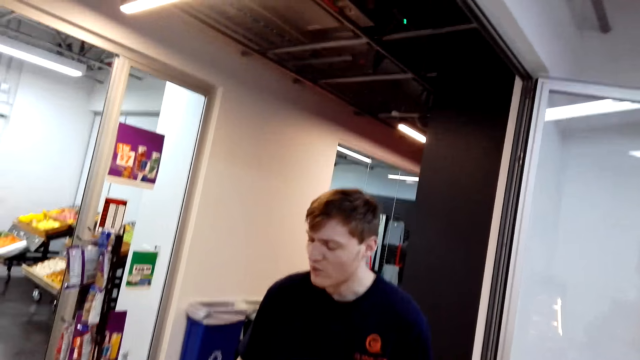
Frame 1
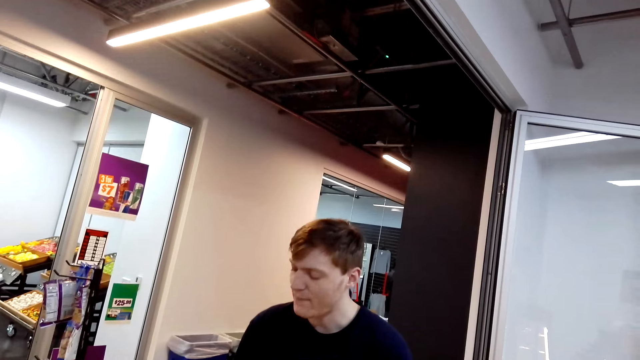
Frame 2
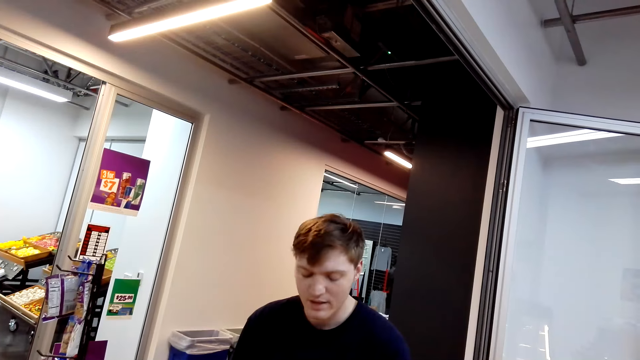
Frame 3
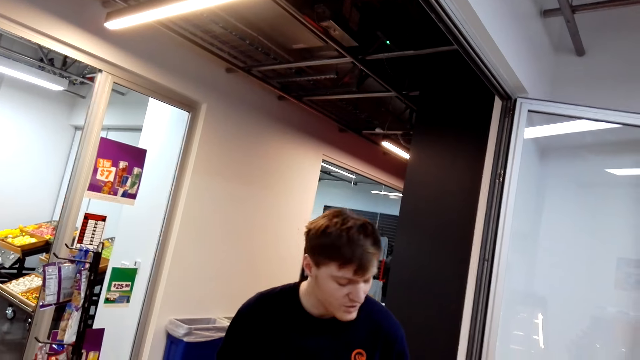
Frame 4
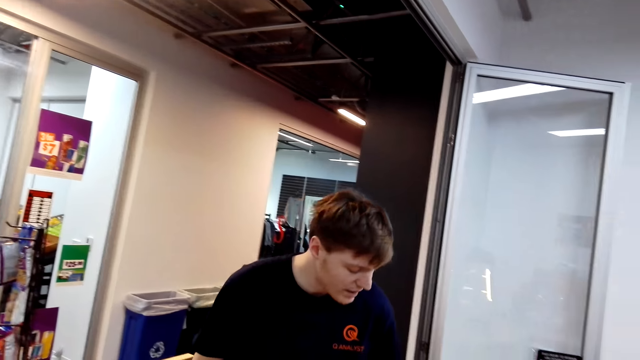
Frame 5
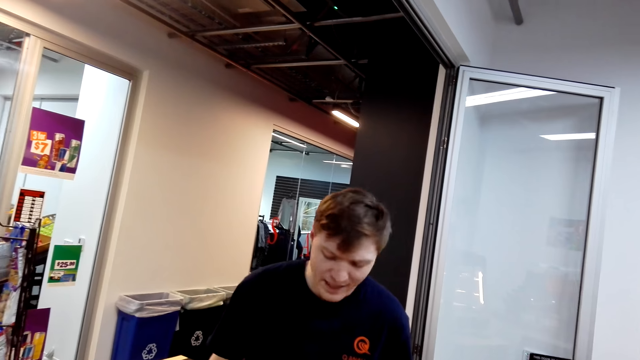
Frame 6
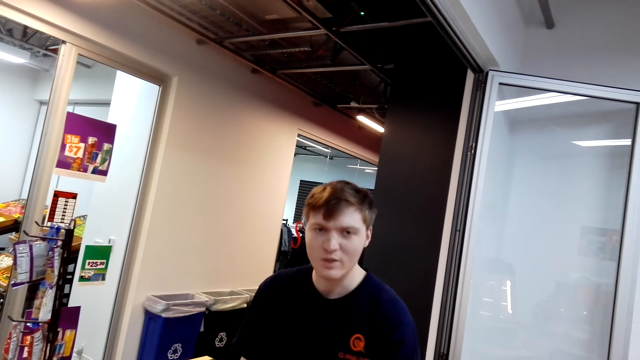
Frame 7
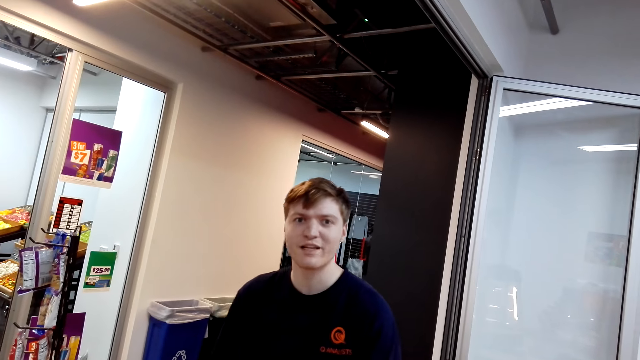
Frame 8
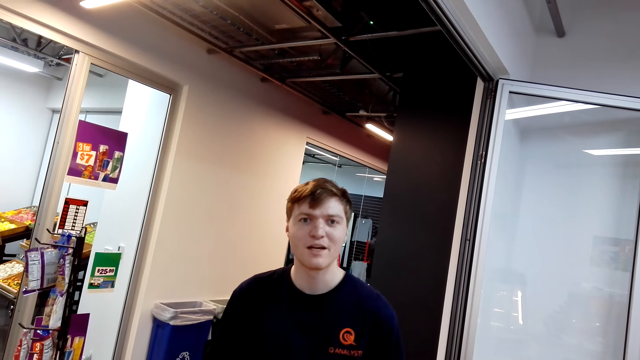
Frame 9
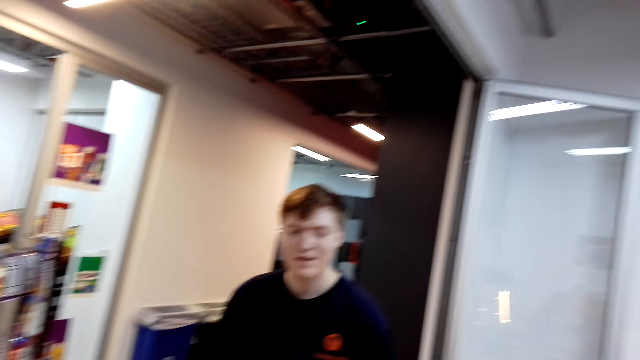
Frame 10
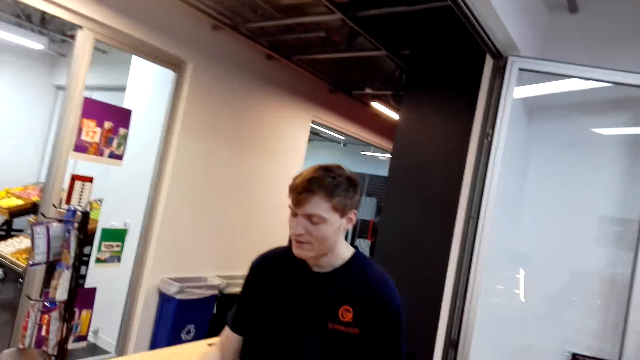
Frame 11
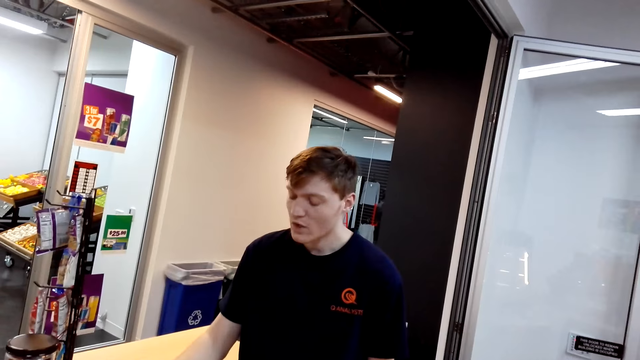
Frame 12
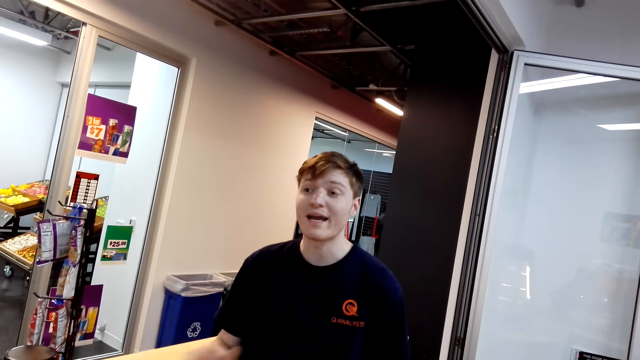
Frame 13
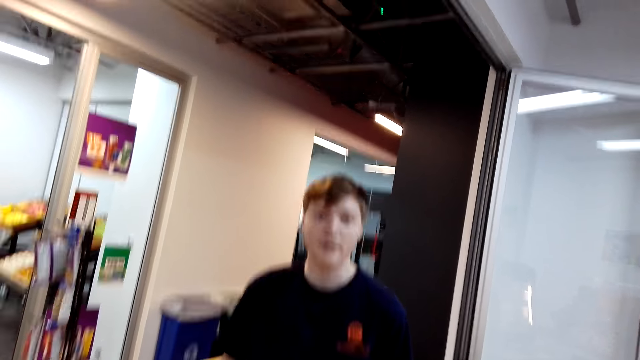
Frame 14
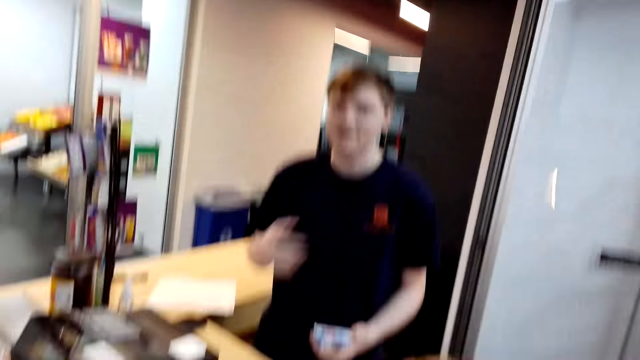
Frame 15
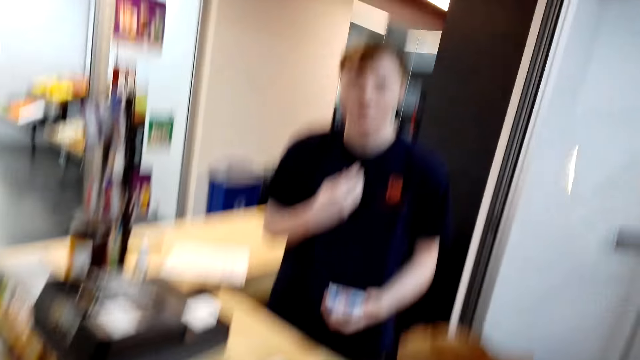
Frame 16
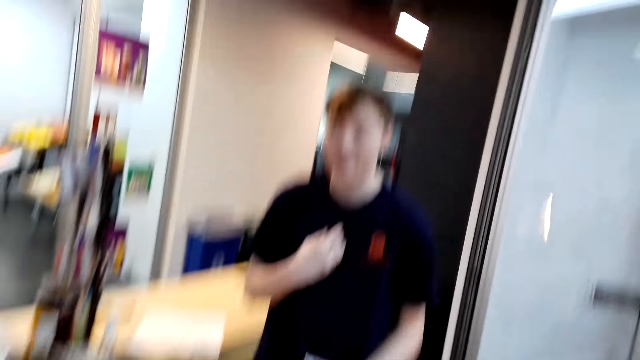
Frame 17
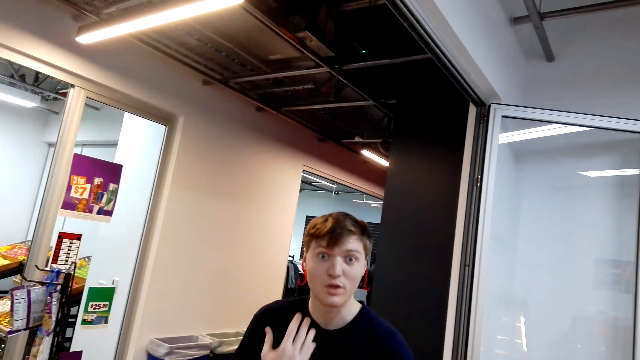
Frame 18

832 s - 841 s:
The cashier uses the cashier machine, puts something in the packet, and moves the hand. The camera wearer speaks to the cashier. The cashier uses the cashier machine, looks at the camera wearer, and speaks to the camera wearer. The cashier moves the right hand to the chest.

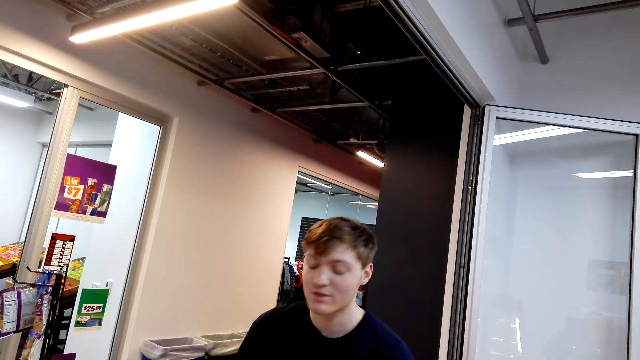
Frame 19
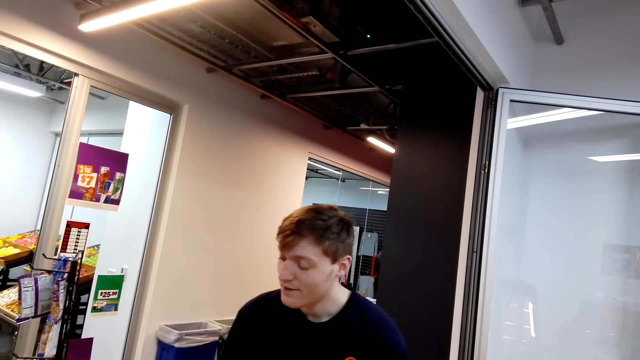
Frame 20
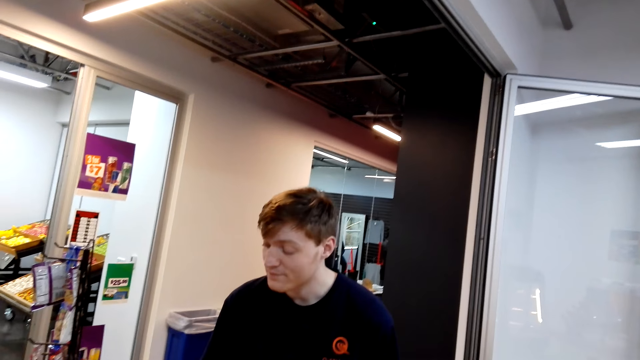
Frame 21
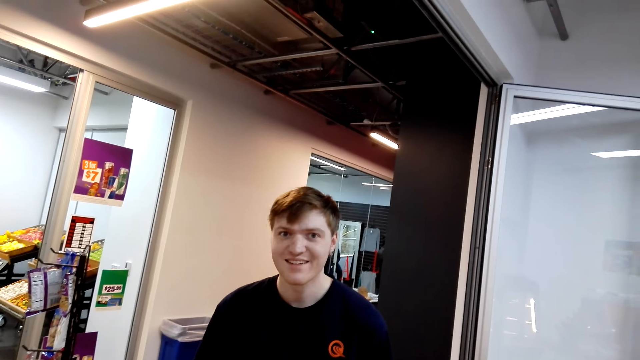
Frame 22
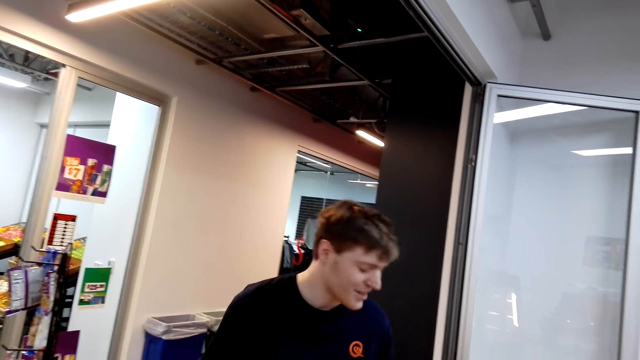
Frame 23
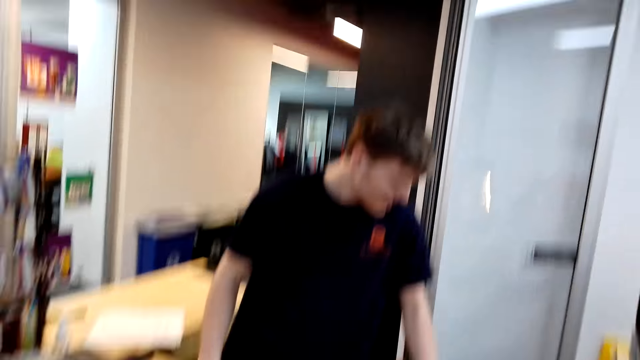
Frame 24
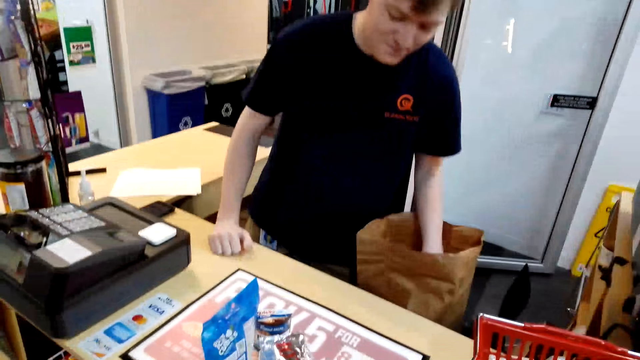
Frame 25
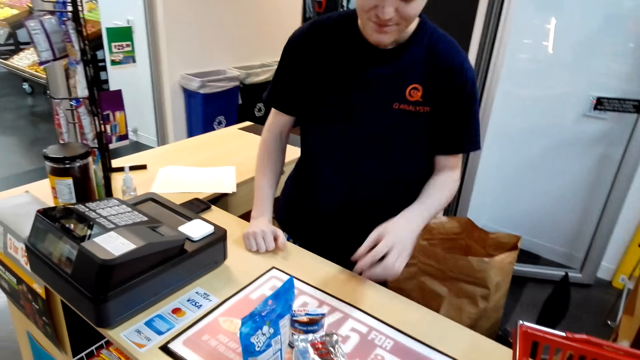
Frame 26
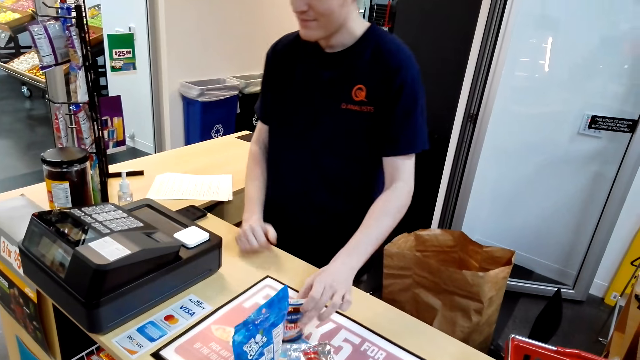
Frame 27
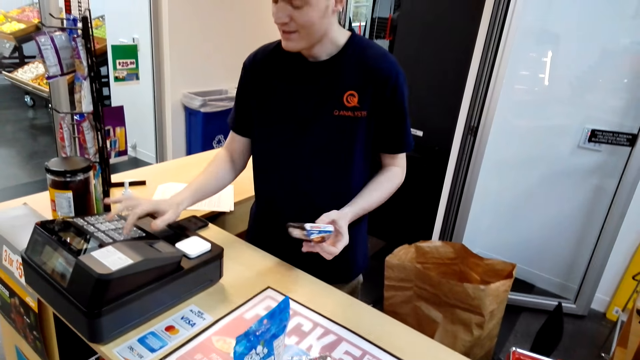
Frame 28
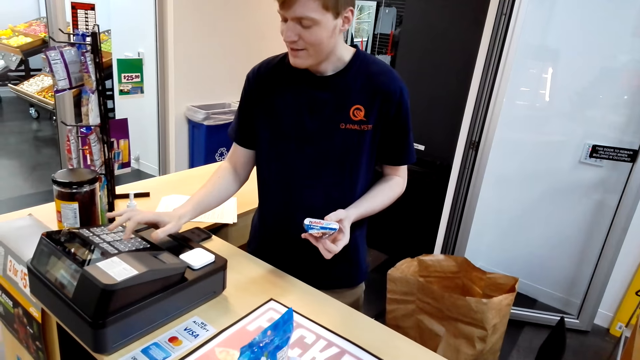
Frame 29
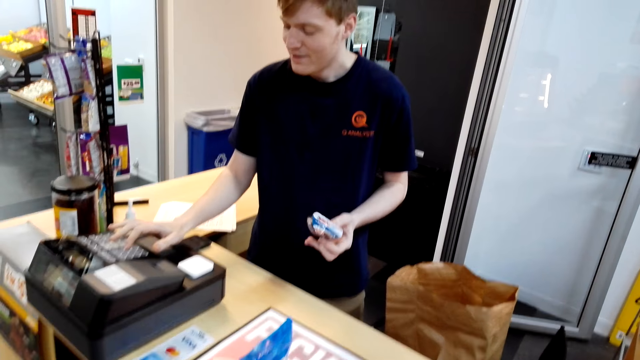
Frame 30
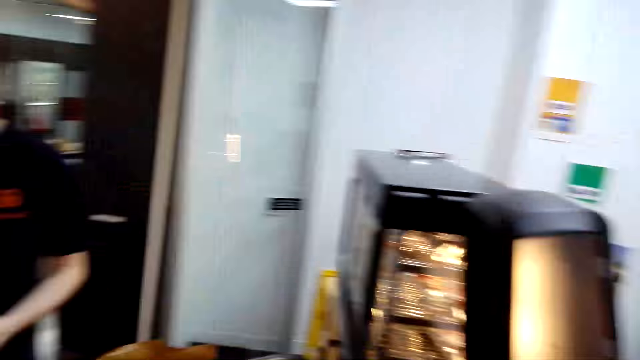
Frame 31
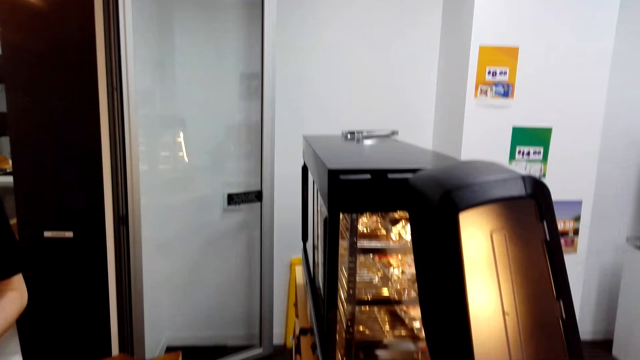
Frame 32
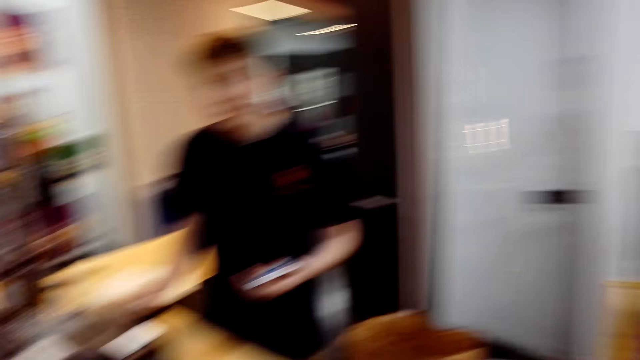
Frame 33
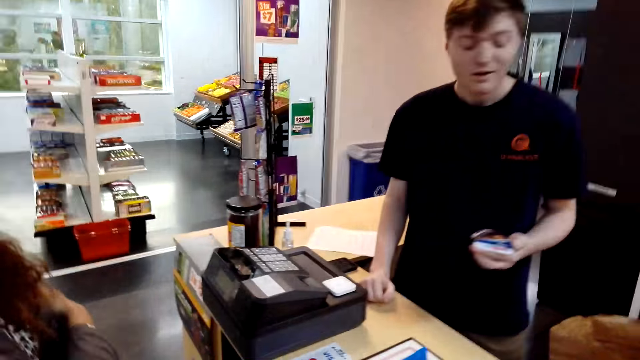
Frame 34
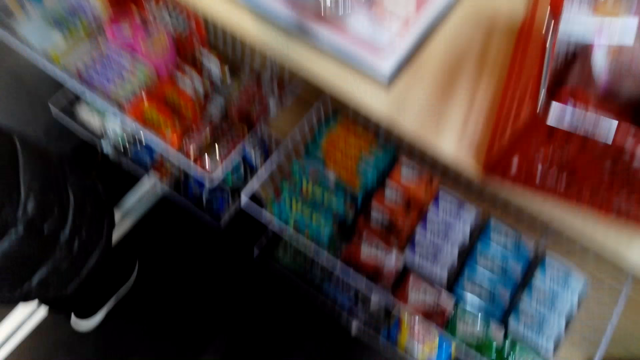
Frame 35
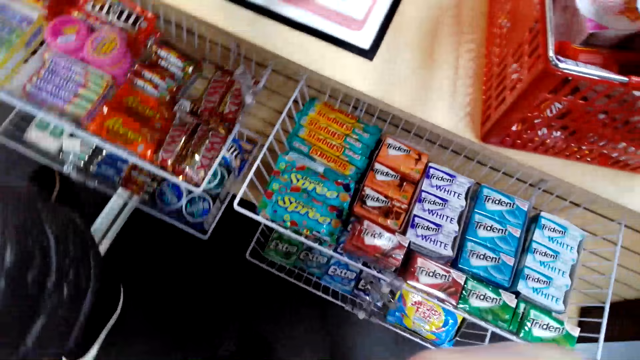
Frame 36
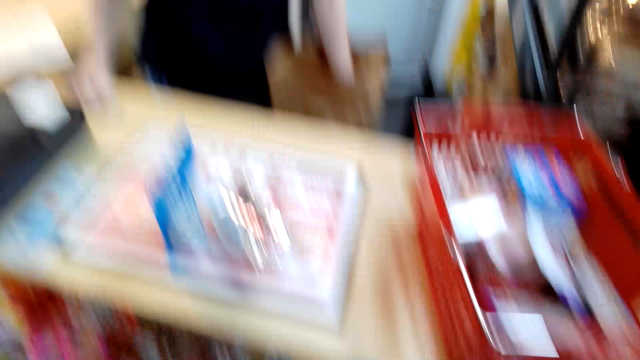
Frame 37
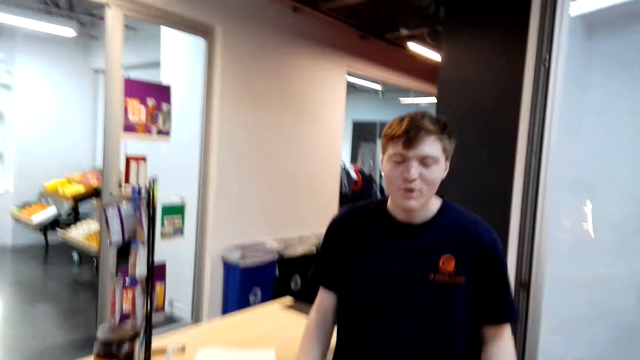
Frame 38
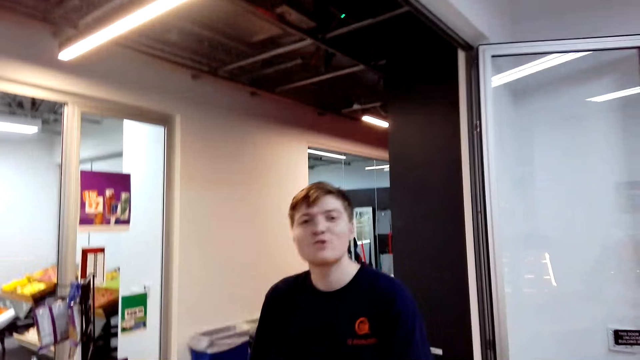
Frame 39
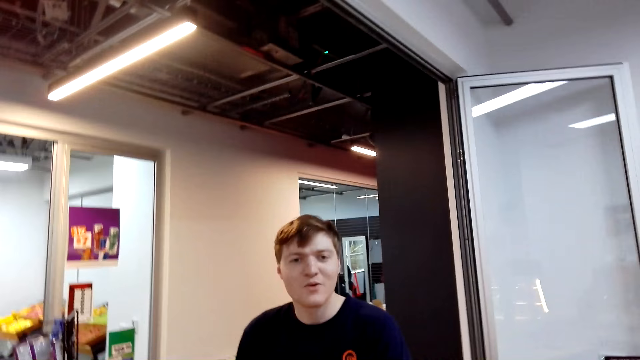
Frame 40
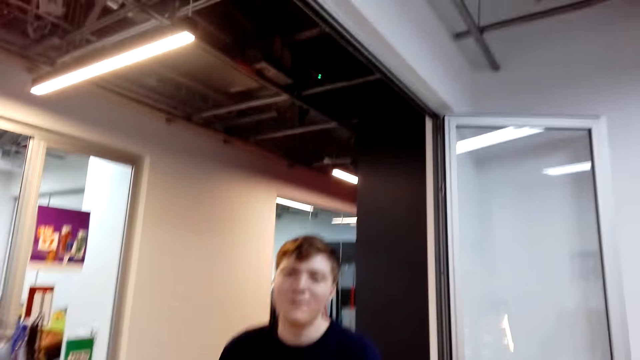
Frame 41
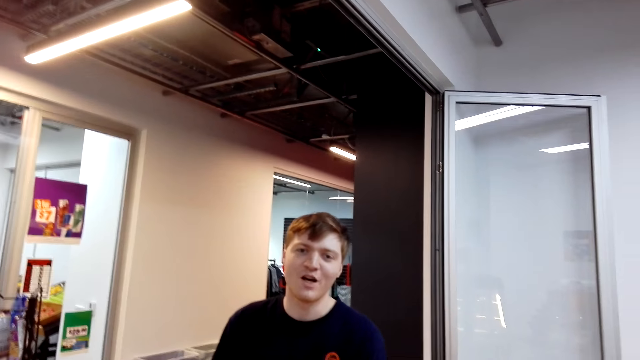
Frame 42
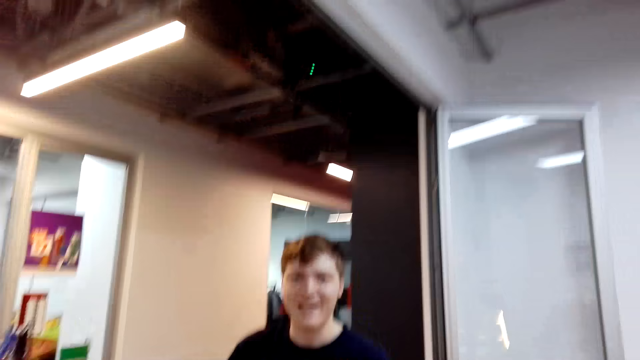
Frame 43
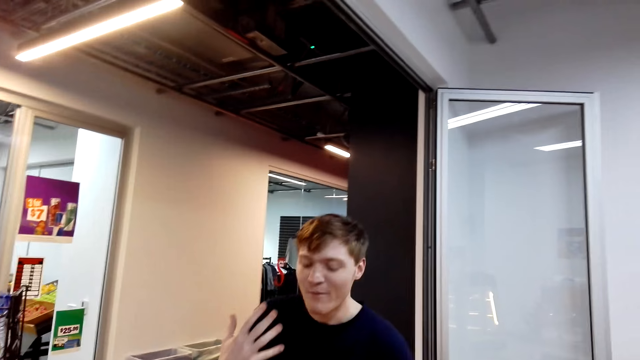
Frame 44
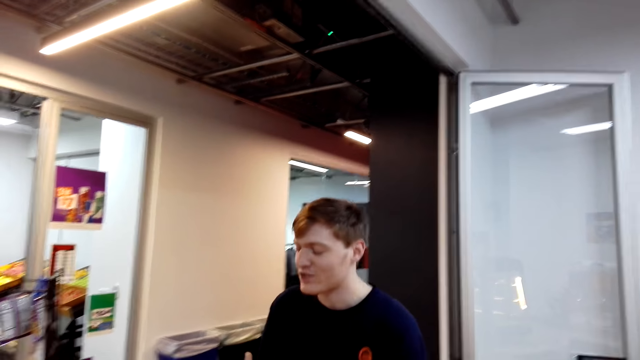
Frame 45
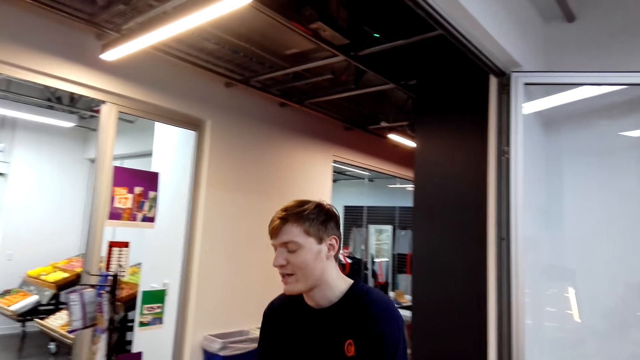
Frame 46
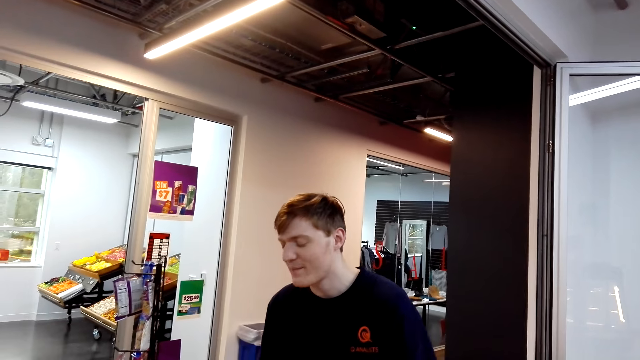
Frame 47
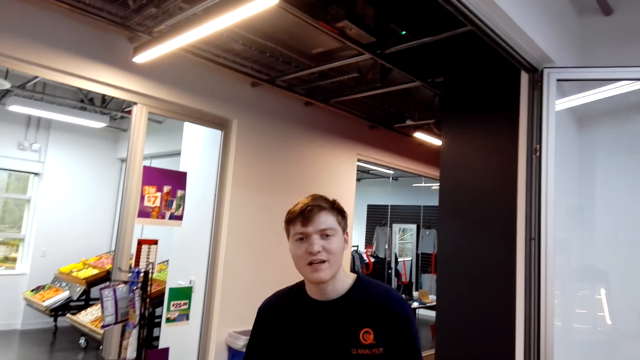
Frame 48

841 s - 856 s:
The cashier uses the cashier machine. The camera wearer speaks to the cashier. The cashier speaks to the camera wearer, puts something in the packet, arranges items in the brown shopping bag, picks an item on the table, and records the items details in the cash register. The camera wearer speaks to the cashier. The cashier puts something in the packet. The camera wearer looks at the candies in the trays. The cashier speaks to the camera wearer, looks at the camera wearer, and moves the hand.
